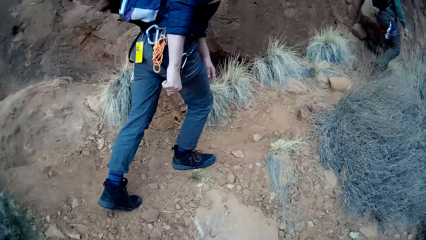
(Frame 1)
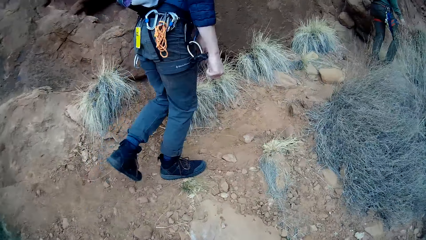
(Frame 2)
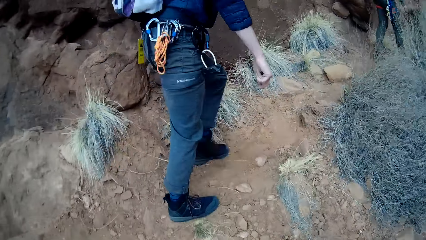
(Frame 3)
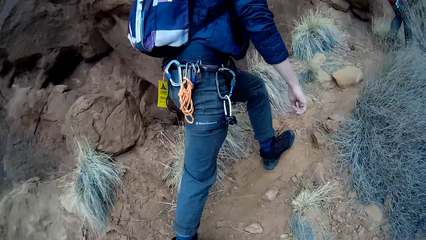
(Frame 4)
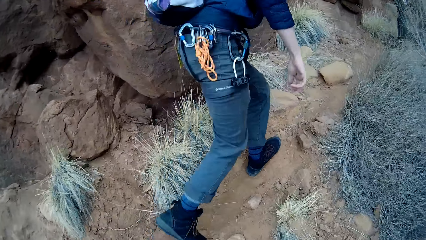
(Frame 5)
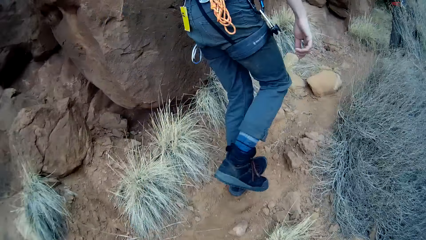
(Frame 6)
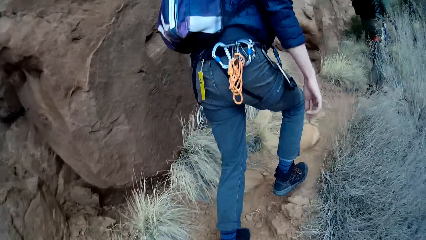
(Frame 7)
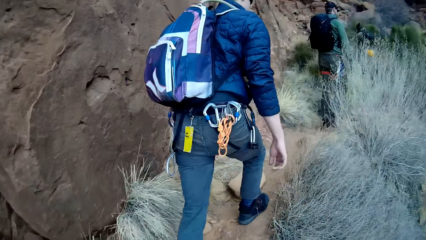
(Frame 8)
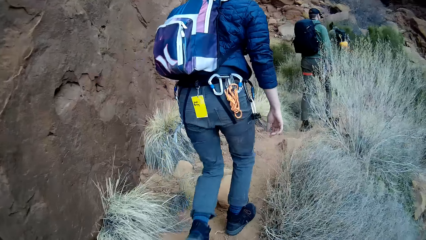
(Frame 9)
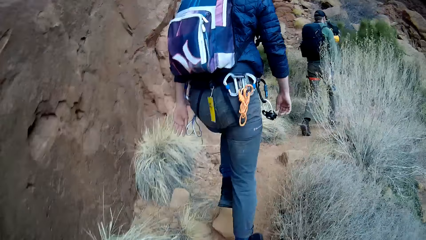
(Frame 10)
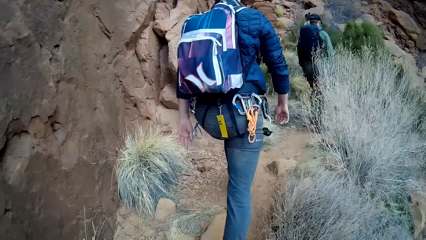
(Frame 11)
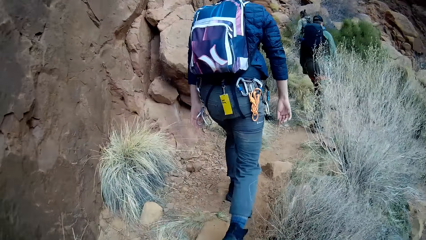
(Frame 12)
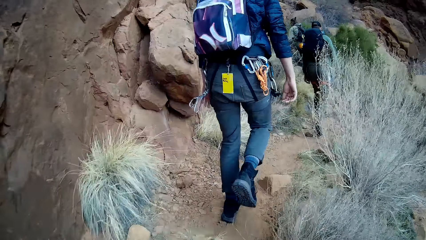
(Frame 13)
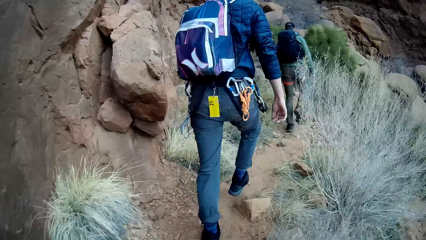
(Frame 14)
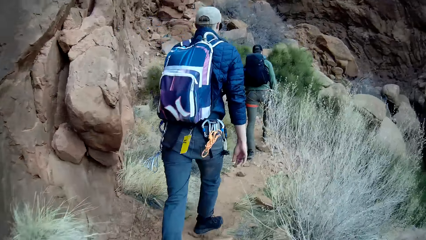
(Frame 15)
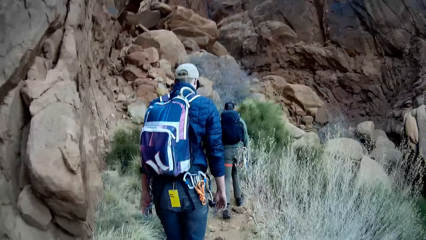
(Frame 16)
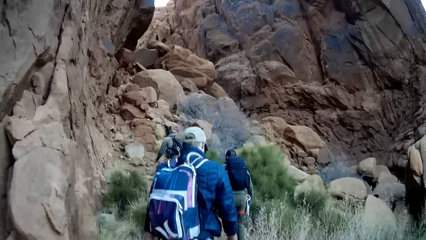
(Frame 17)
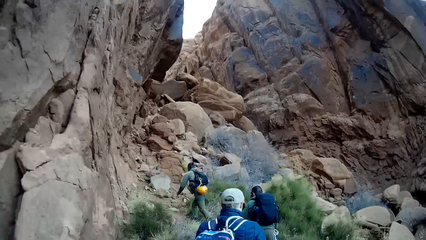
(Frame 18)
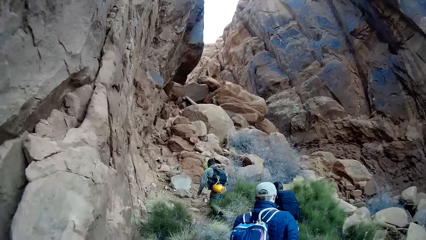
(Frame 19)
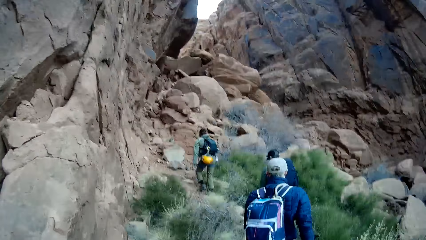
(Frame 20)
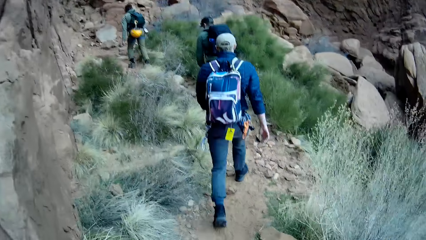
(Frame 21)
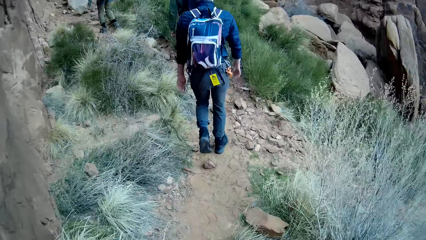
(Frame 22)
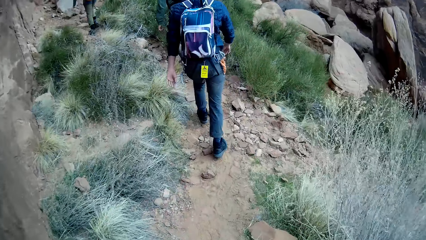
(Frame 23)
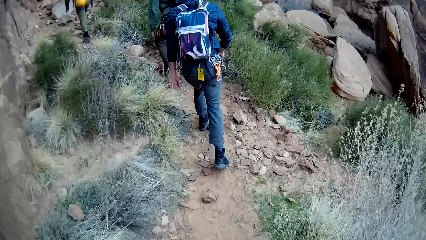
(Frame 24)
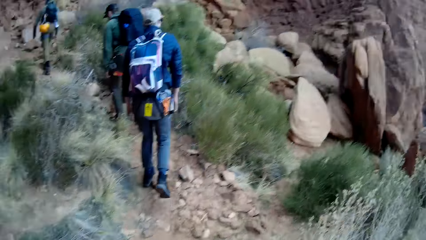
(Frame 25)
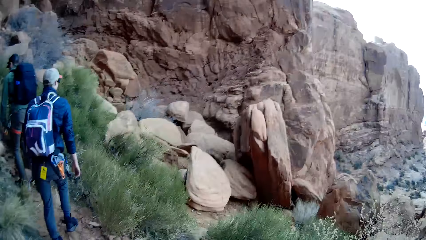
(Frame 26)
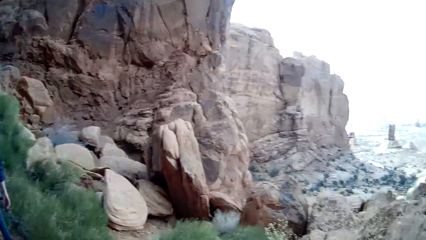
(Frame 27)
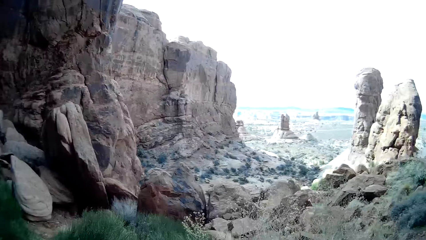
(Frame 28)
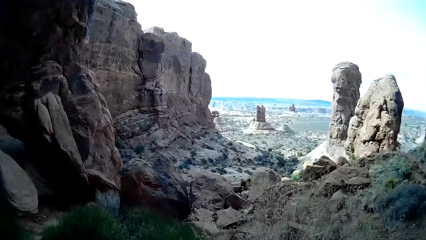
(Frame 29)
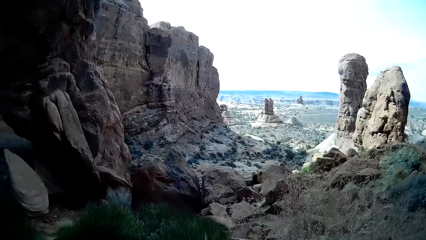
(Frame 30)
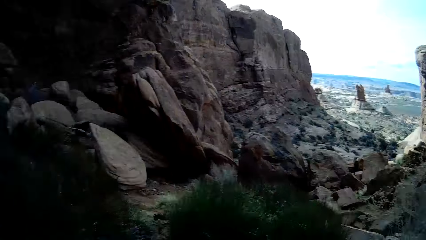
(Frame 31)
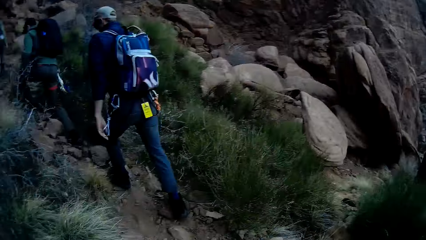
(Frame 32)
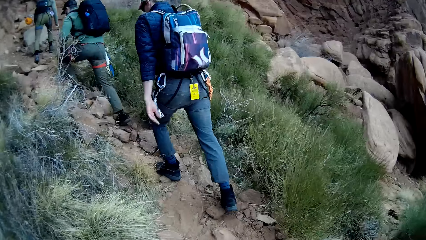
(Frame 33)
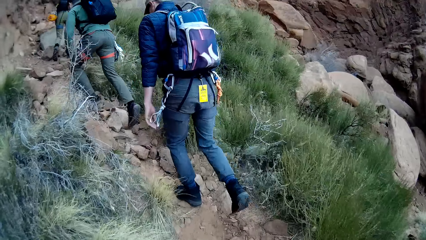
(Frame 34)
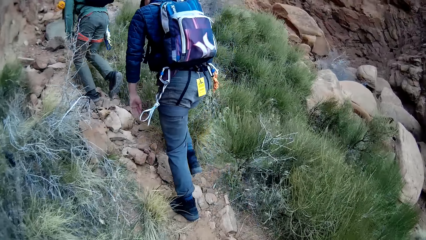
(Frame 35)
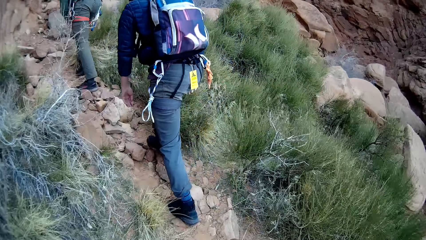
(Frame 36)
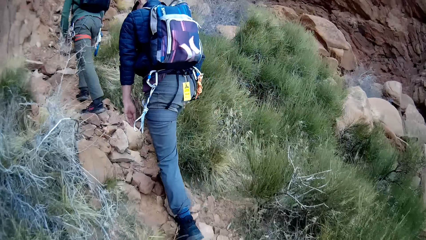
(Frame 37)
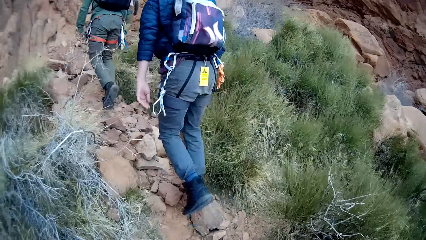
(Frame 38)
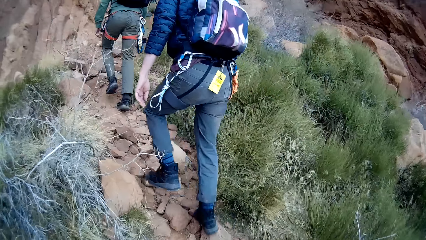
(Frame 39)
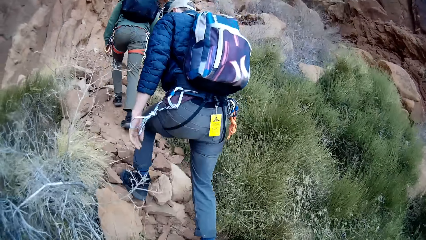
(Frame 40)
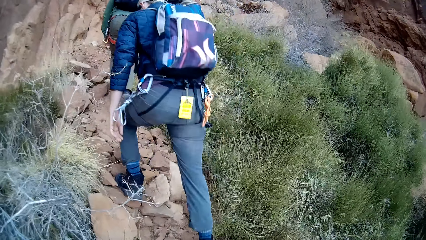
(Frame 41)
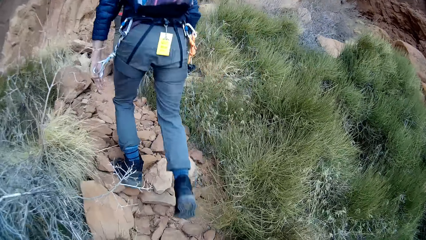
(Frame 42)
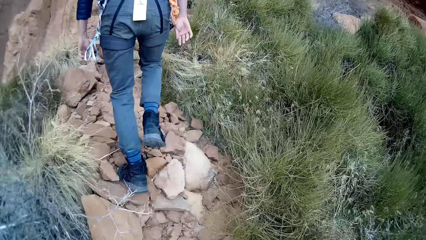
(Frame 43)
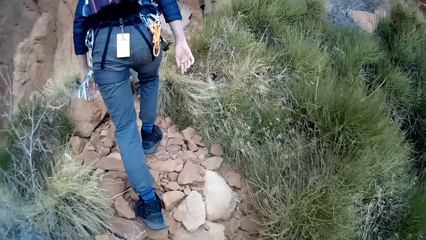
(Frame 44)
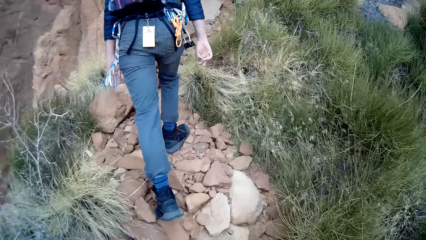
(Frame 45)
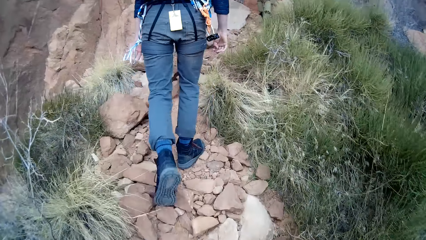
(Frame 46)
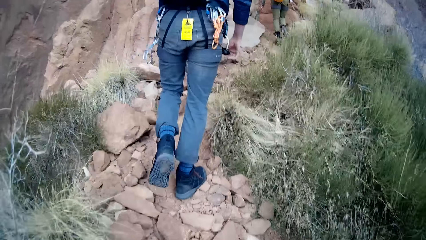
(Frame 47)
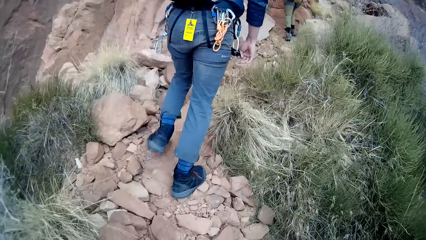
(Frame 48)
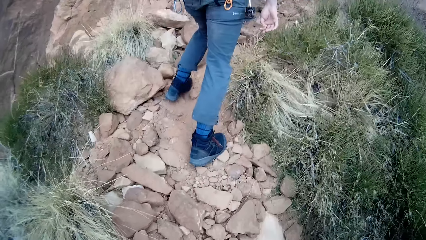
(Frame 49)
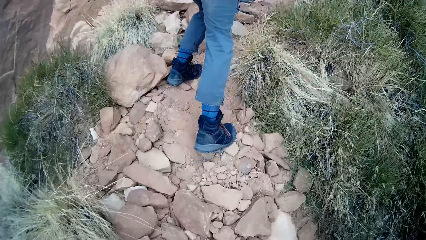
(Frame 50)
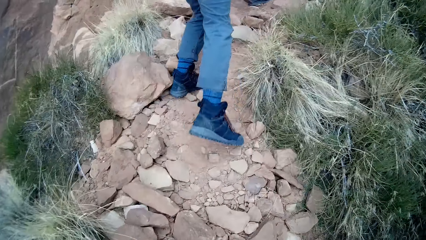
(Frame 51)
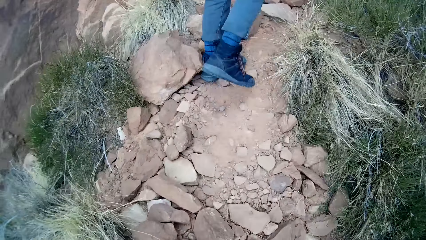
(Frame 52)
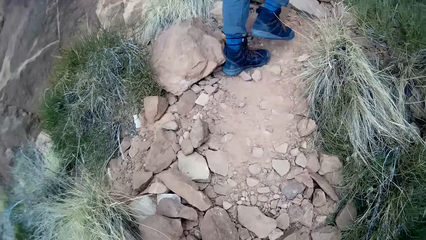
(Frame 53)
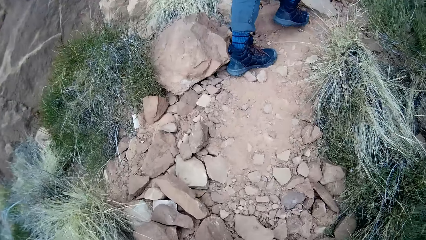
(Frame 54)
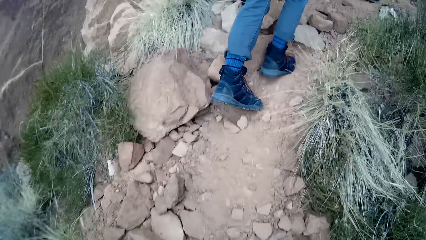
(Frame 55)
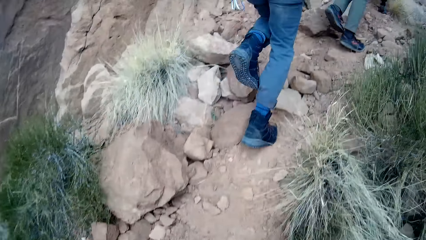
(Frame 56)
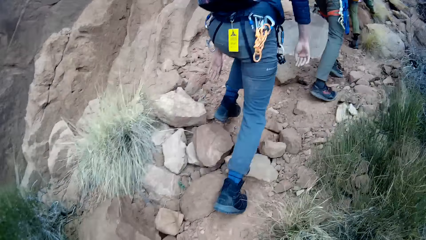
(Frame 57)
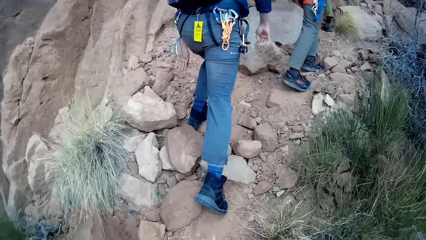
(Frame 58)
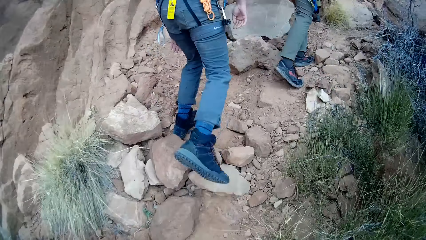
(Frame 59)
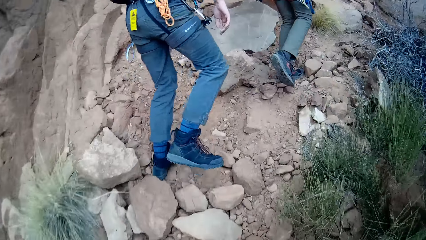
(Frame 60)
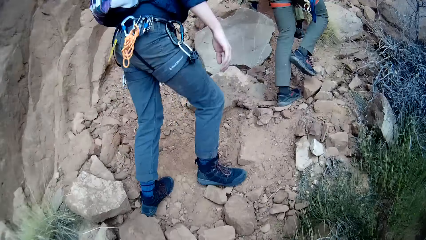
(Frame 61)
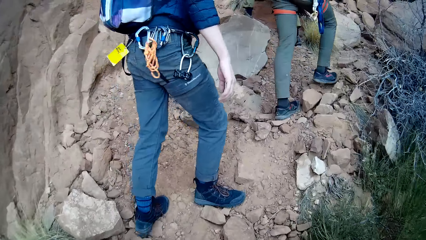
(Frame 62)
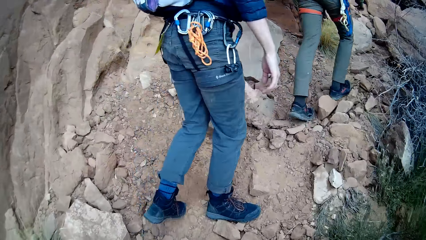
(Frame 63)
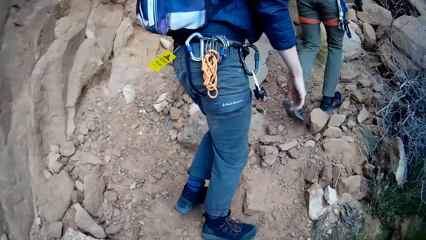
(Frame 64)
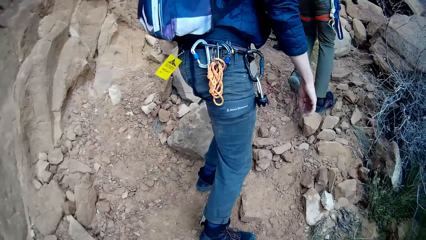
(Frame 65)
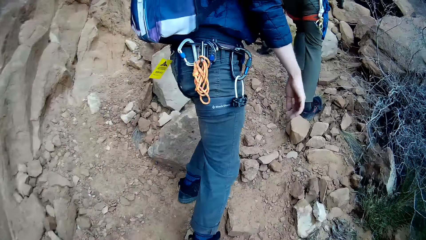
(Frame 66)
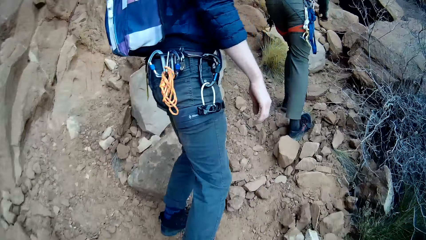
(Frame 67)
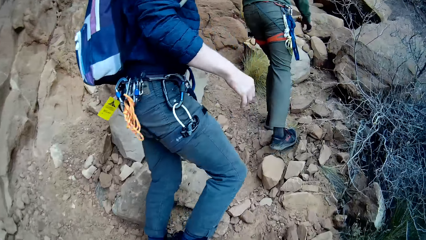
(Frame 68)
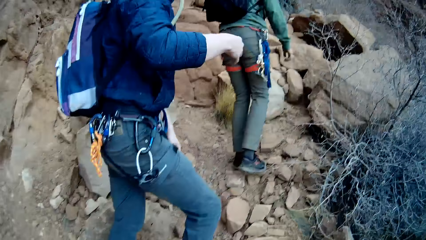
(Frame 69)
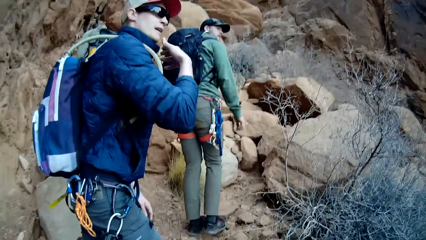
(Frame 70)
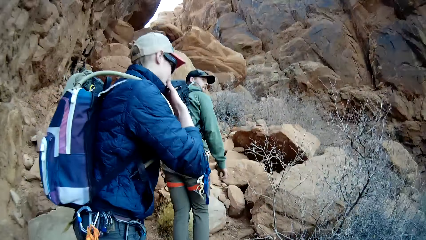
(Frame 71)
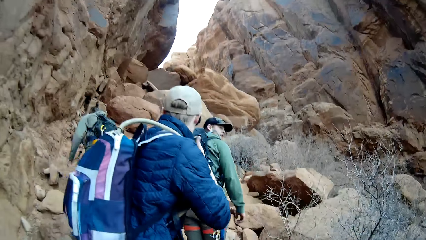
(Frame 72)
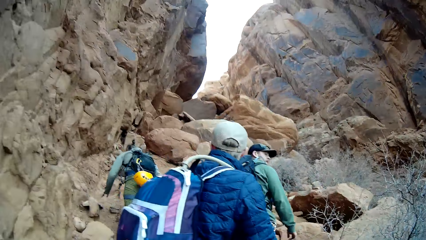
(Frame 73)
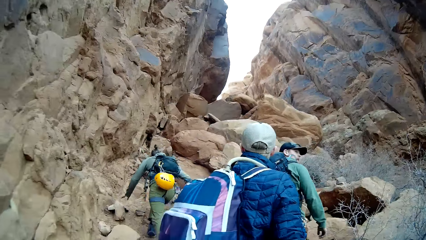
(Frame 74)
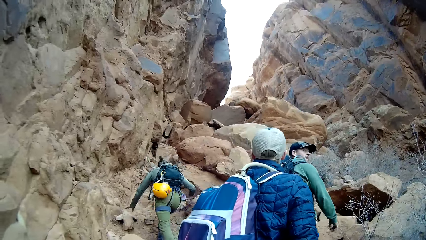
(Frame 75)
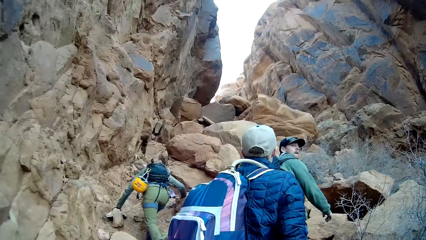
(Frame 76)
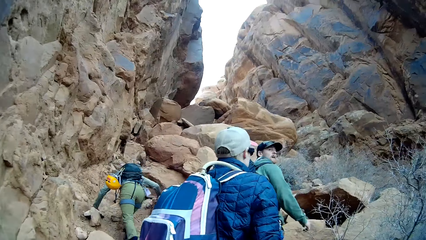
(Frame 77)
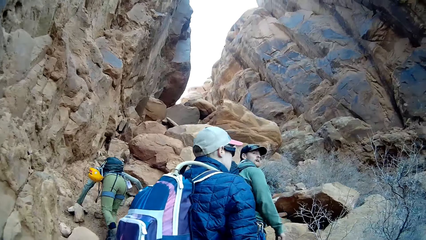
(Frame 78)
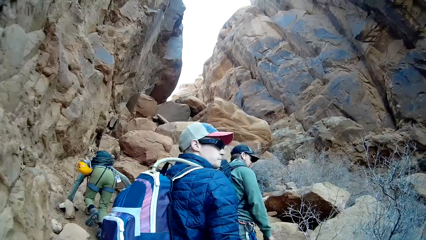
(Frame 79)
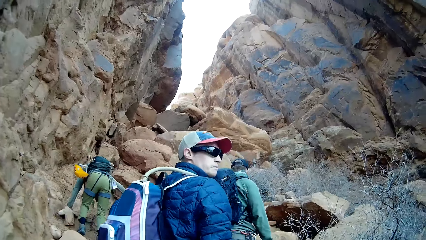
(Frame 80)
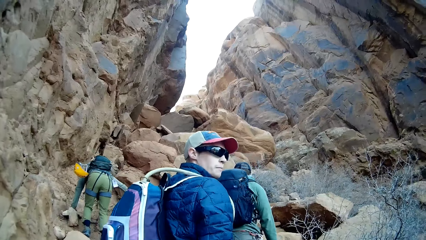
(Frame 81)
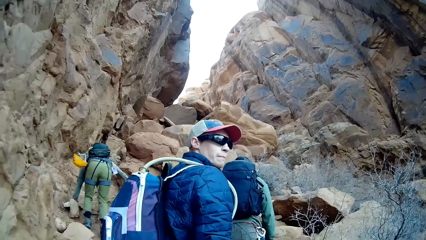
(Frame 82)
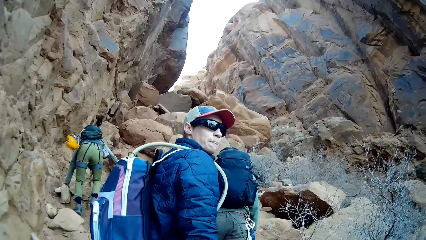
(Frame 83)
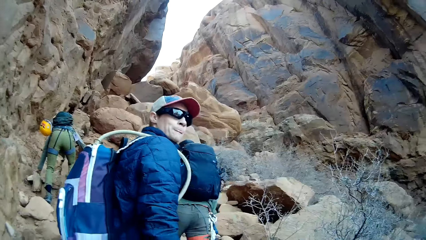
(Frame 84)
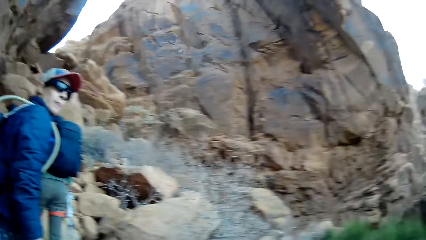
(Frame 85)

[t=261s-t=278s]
The men climb different rocks. A person walks on the mountain. The camera wearer turns to the right. They look on the valley. One of the men touches his chin with his right hand.
